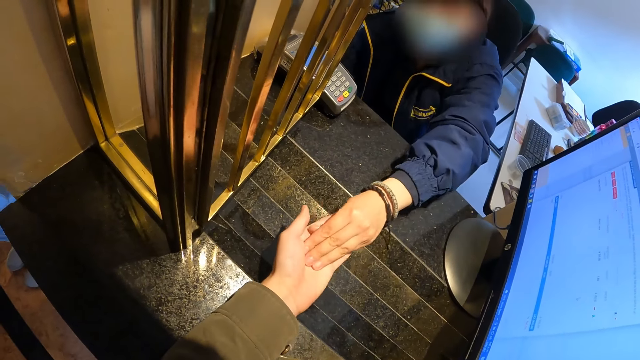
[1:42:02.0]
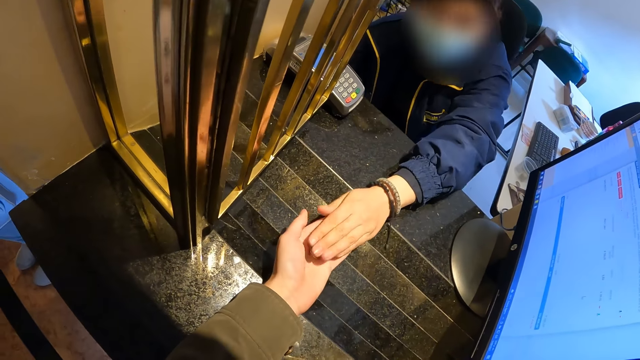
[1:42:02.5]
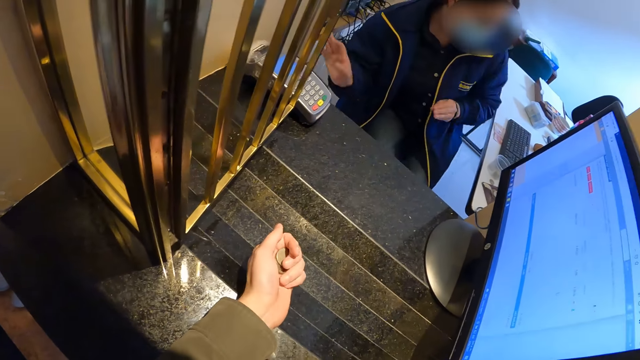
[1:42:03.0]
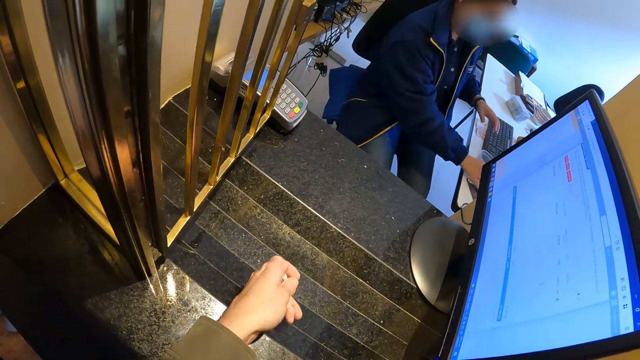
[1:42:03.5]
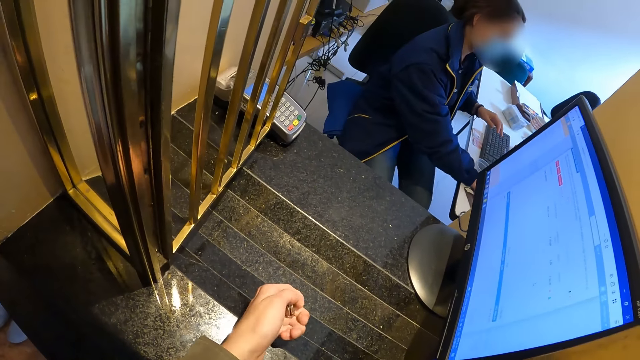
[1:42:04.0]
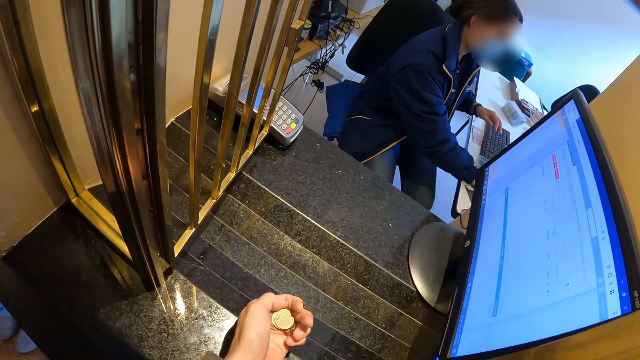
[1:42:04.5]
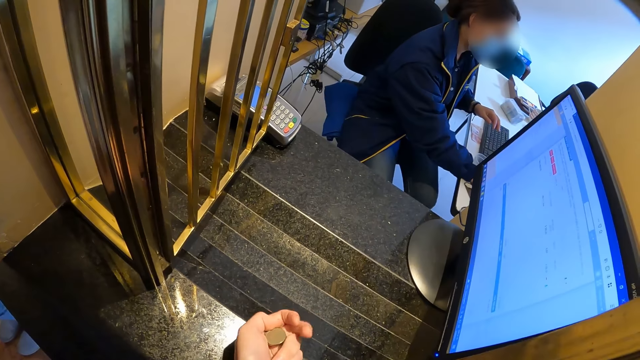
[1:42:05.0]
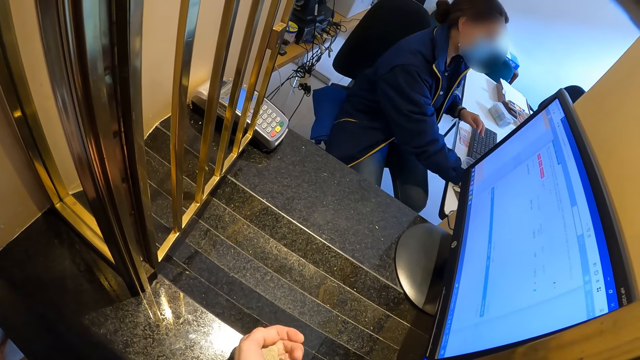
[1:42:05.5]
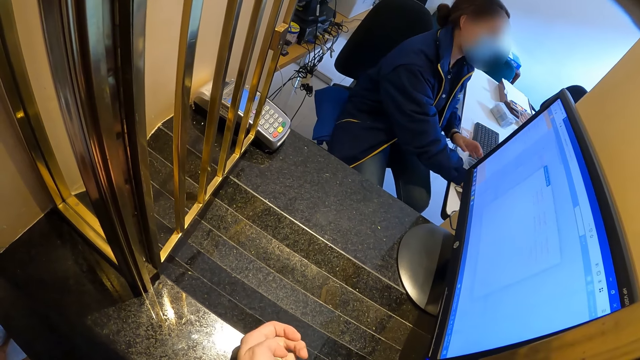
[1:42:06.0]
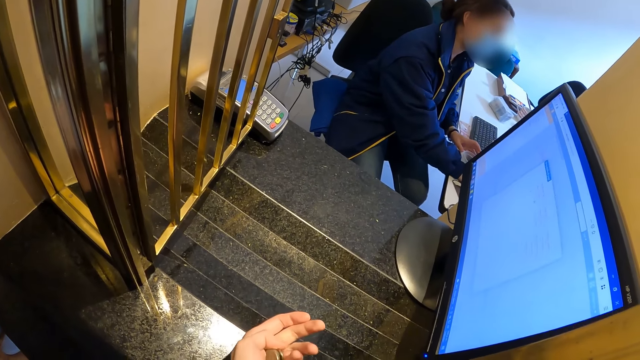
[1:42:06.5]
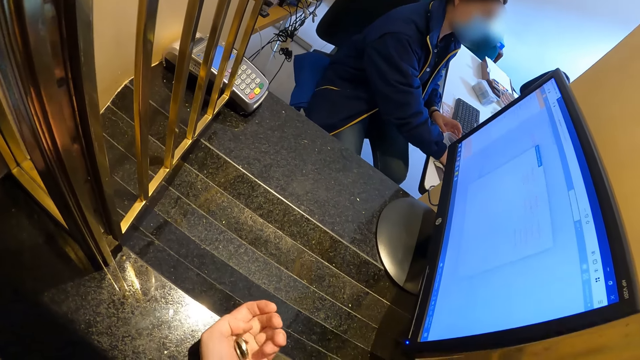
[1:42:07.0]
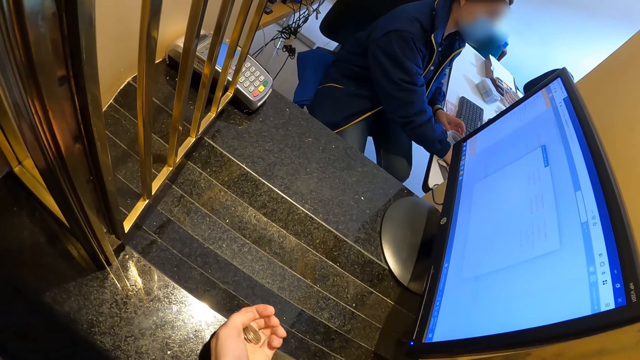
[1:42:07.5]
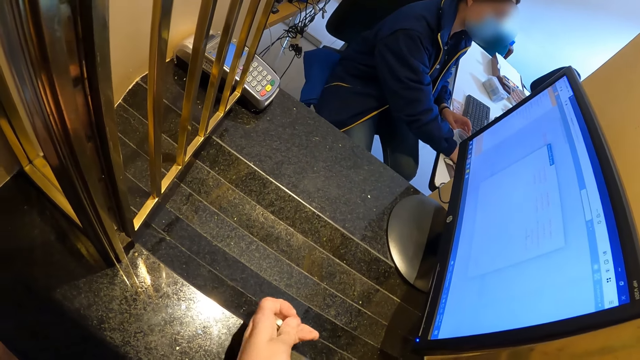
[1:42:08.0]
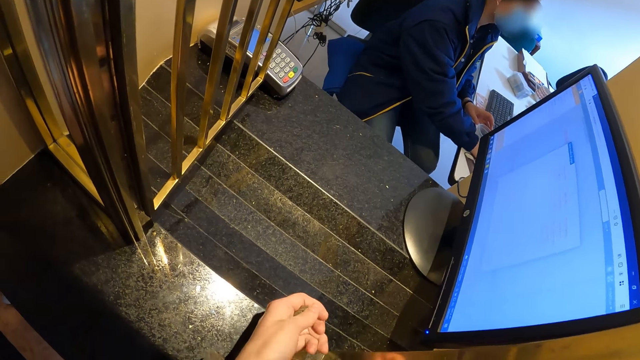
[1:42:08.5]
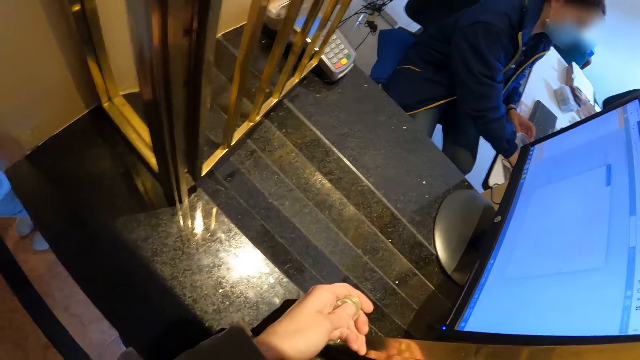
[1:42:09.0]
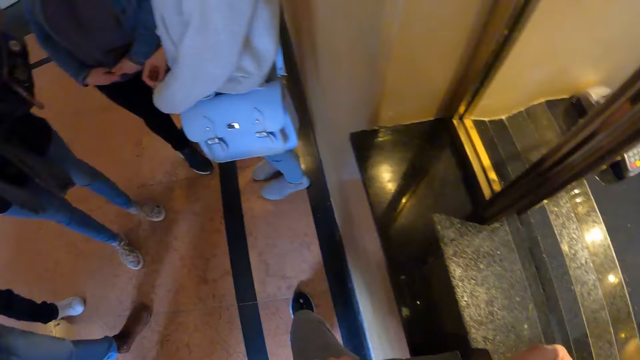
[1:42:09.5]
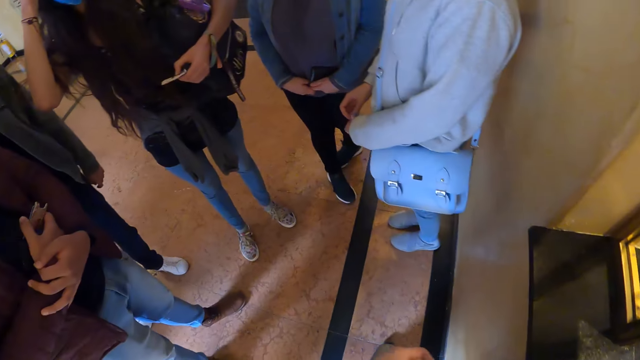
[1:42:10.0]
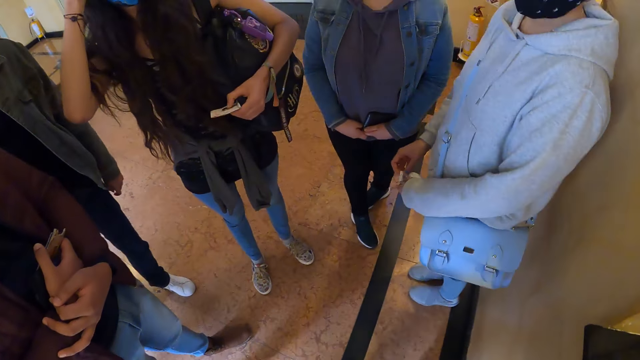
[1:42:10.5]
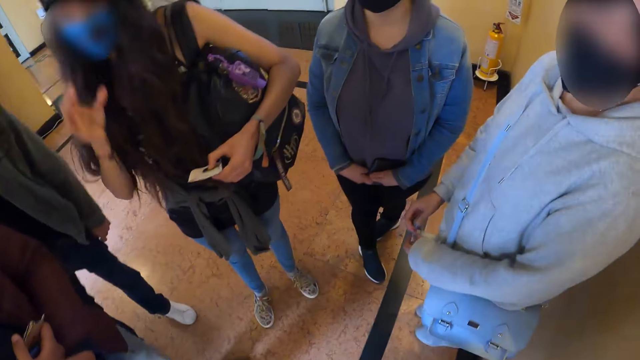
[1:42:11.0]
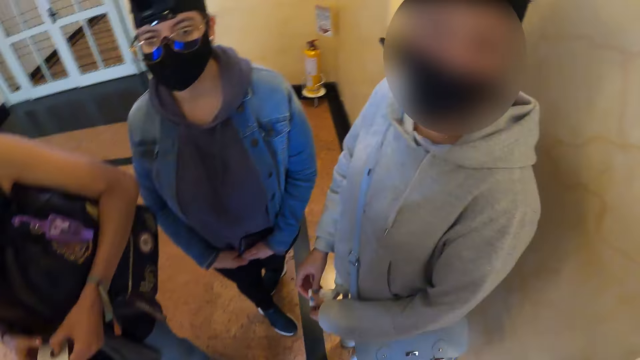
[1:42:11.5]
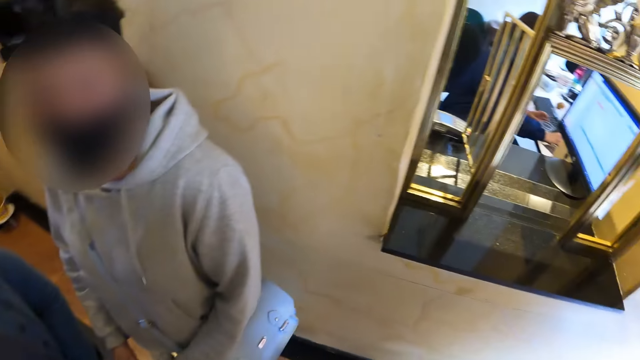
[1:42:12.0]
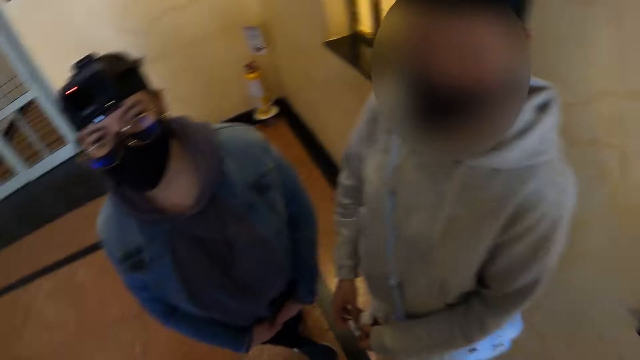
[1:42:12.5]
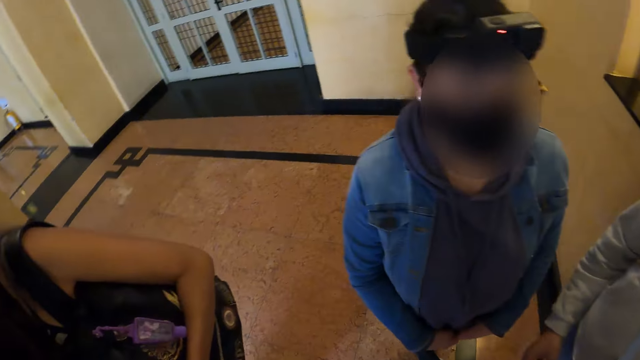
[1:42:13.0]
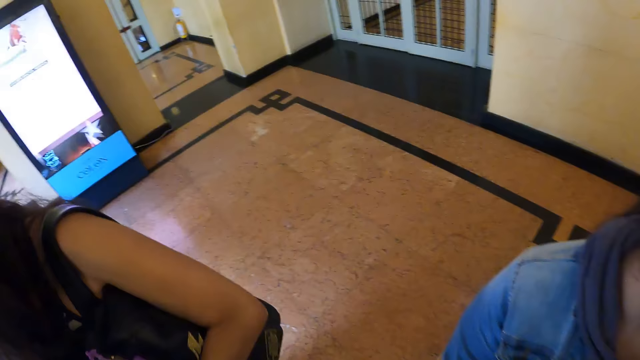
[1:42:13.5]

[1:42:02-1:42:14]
The camera wearer looks at a woman. They count the coins. They look around.

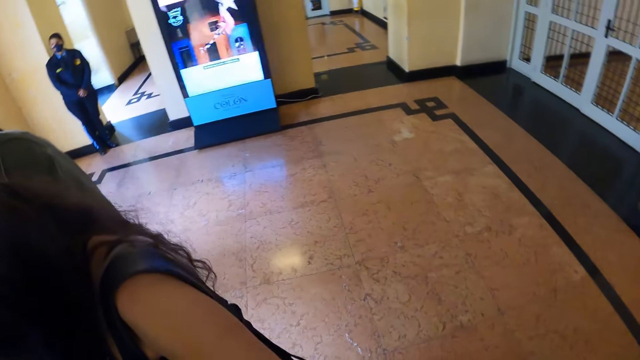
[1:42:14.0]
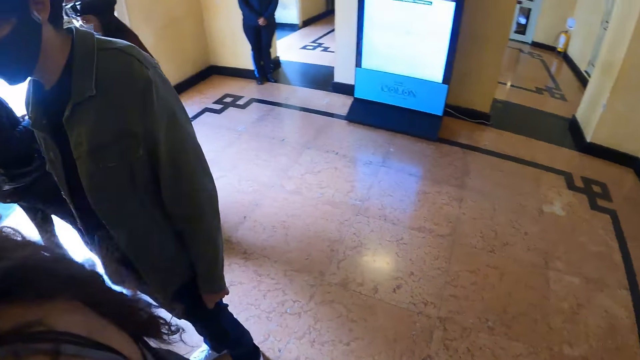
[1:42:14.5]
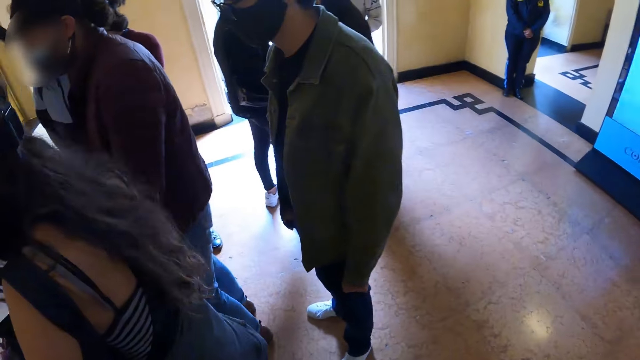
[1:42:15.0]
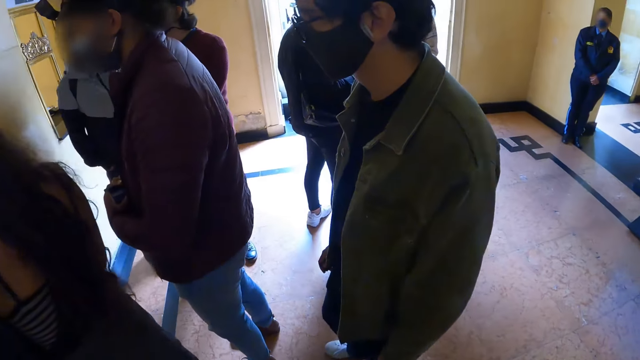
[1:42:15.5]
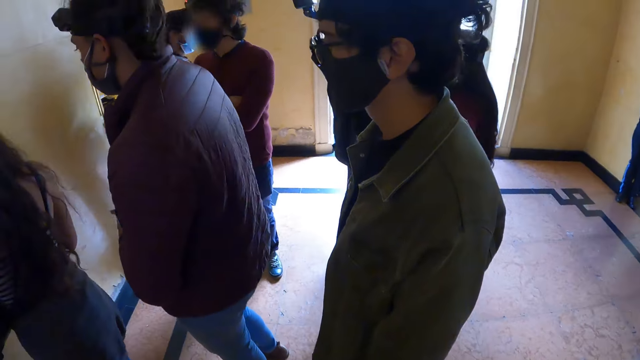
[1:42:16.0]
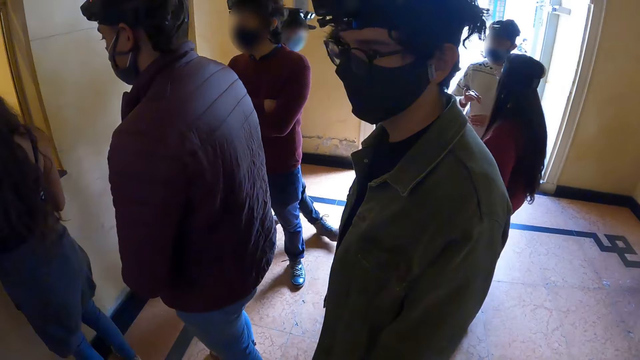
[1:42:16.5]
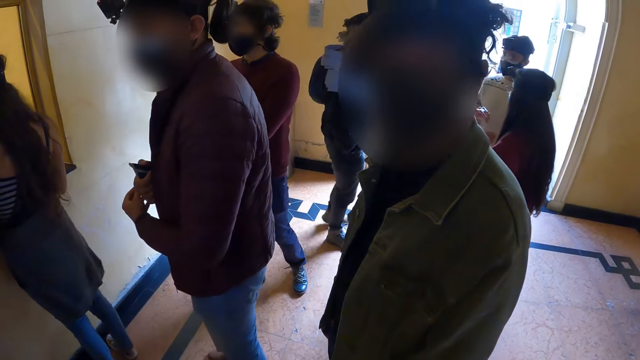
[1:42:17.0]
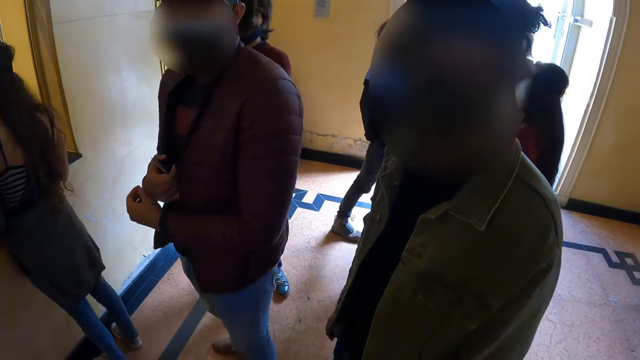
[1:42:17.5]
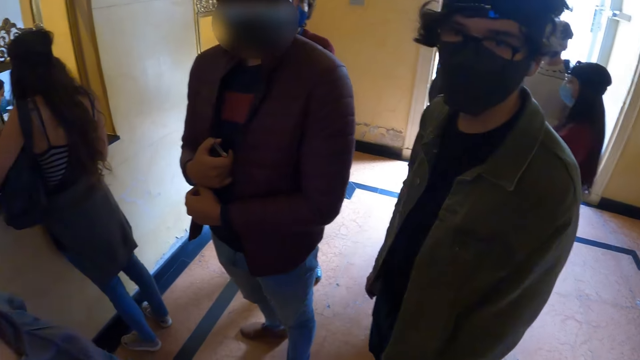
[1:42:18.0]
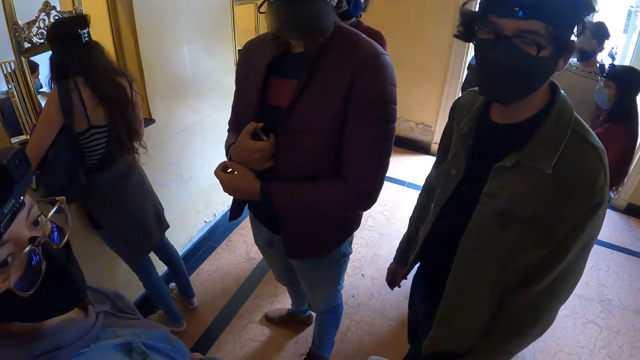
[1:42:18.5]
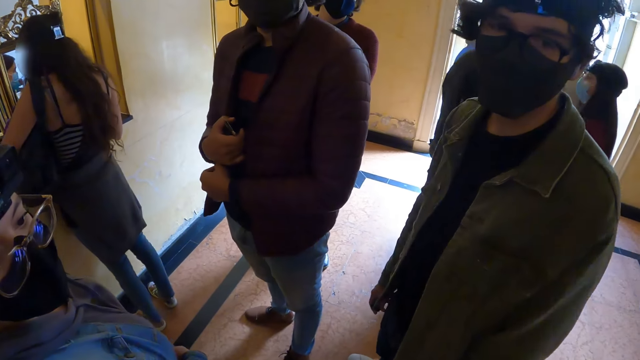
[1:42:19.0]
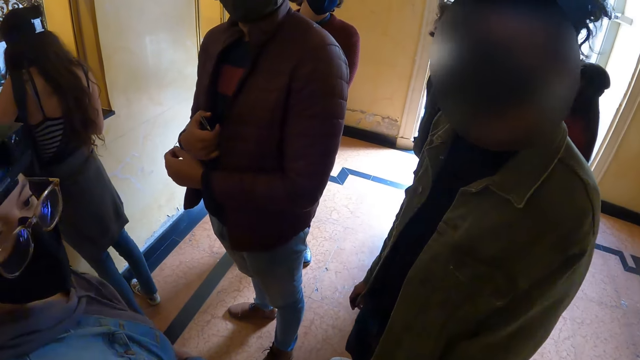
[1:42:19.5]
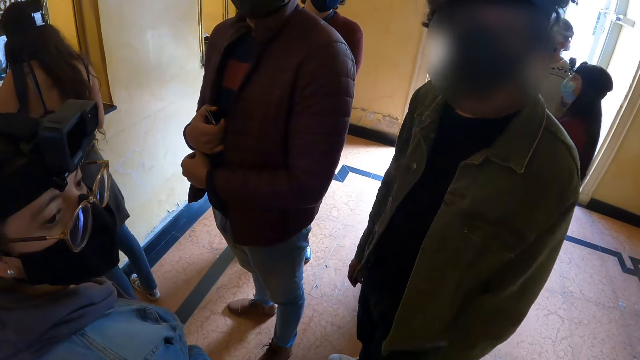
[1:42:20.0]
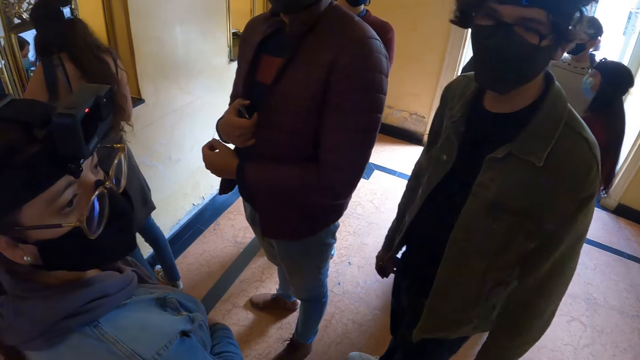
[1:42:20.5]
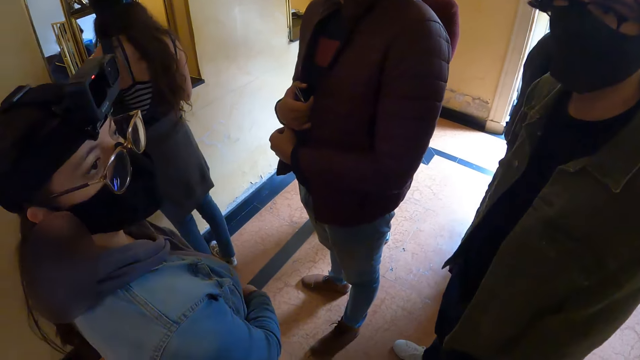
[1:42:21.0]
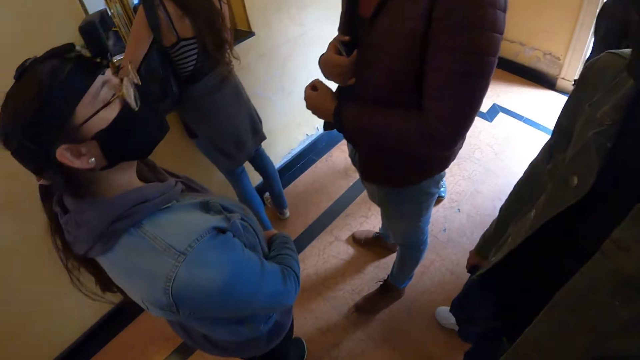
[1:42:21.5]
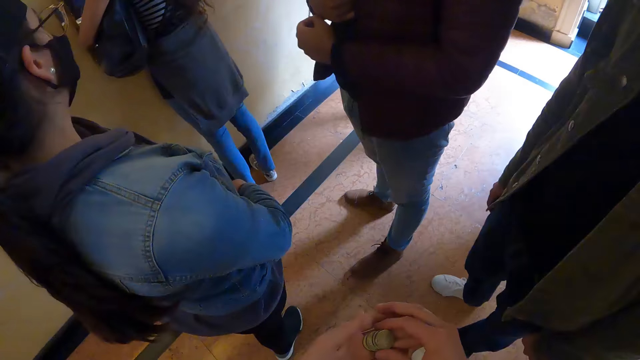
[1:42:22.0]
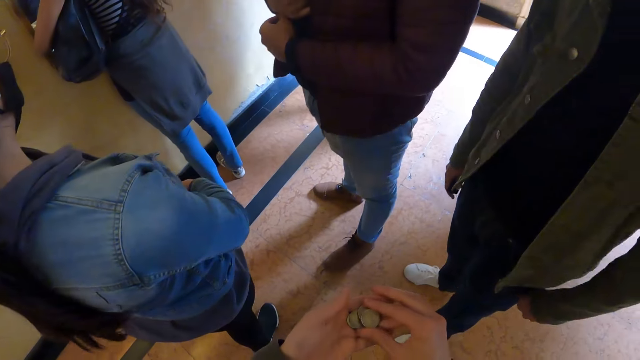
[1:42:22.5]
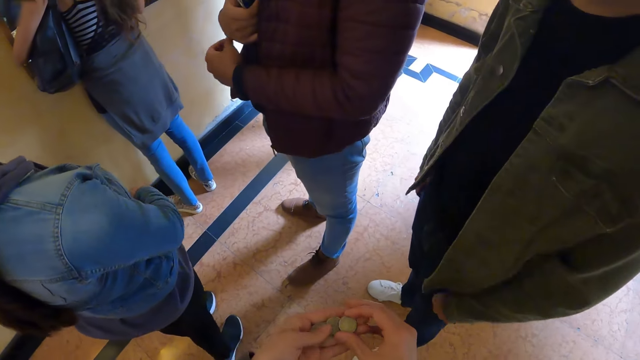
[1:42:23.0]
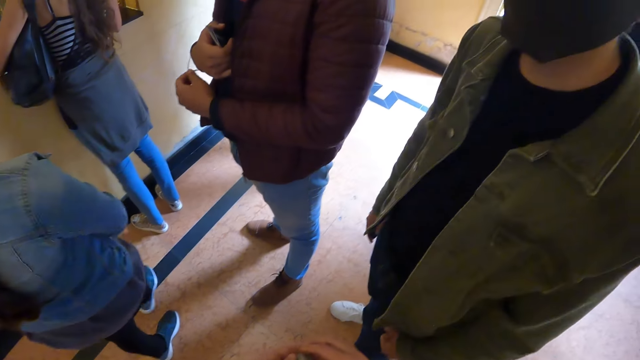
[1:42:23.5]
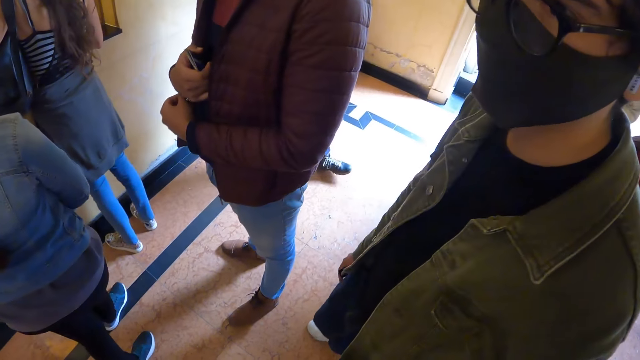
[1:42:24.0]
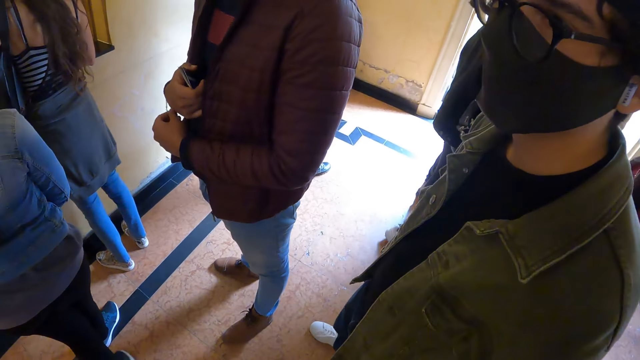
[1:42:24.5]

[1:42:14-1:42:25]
The camera wearer walks. They talk to a man. They hold coins.
